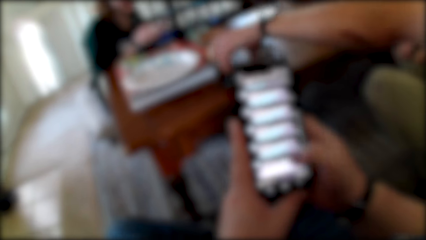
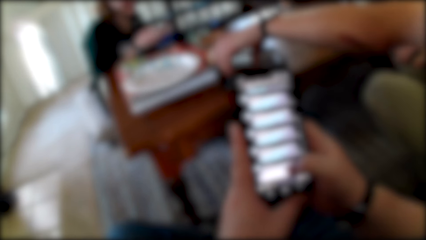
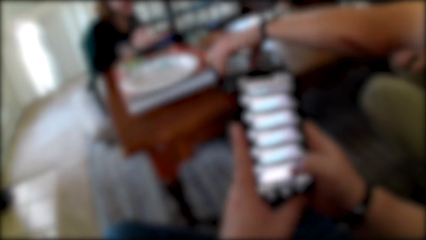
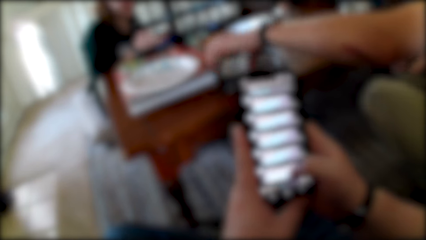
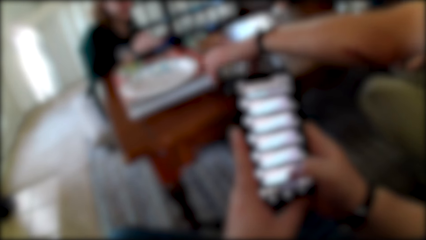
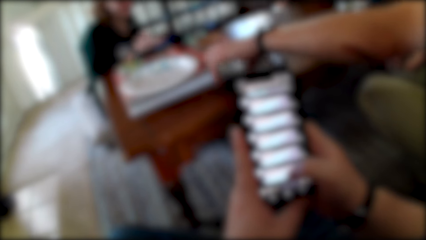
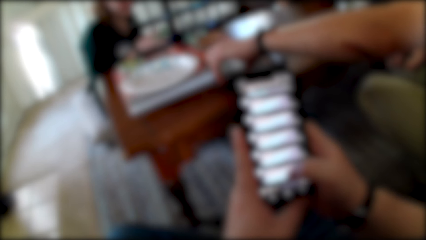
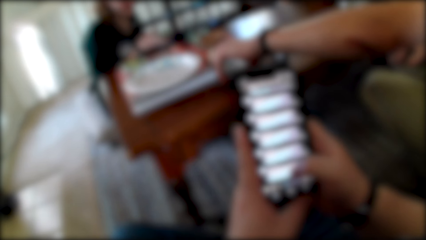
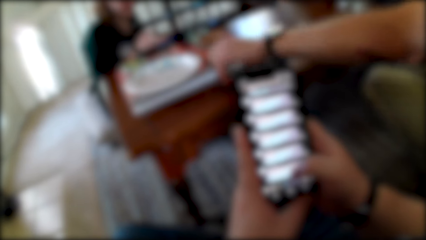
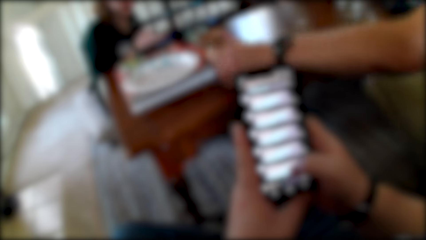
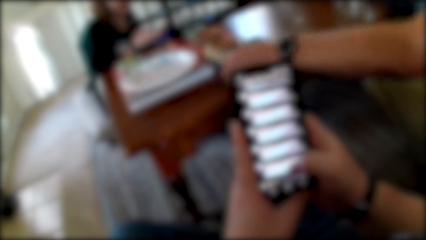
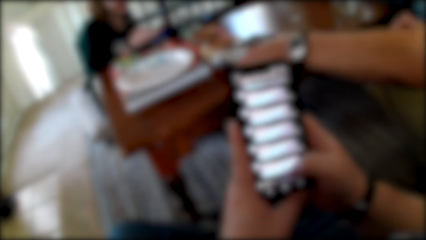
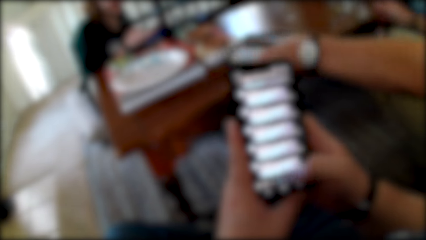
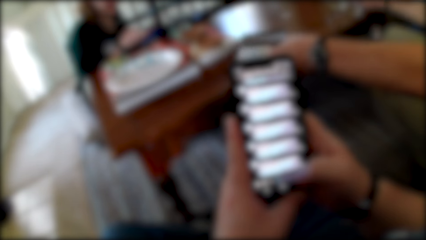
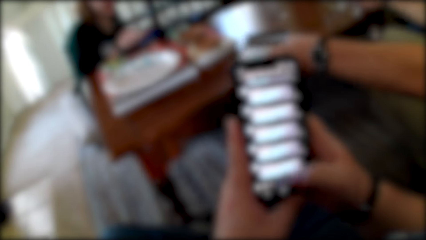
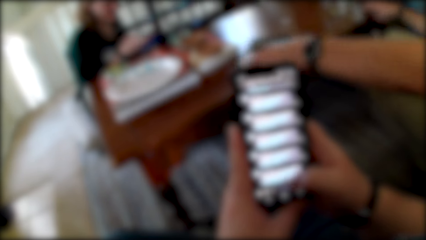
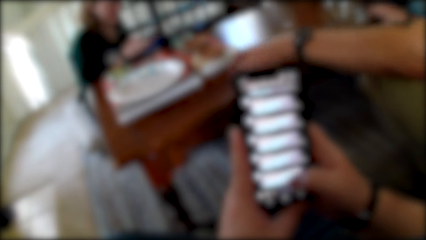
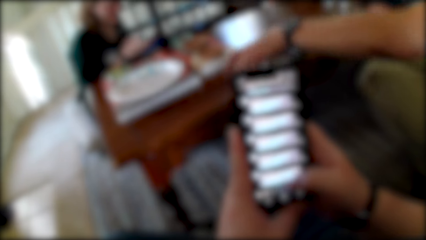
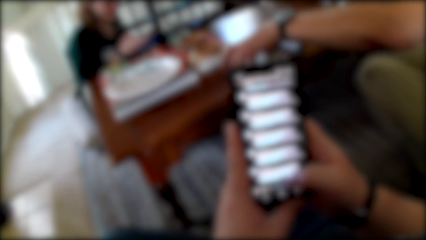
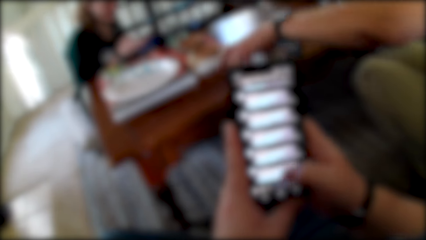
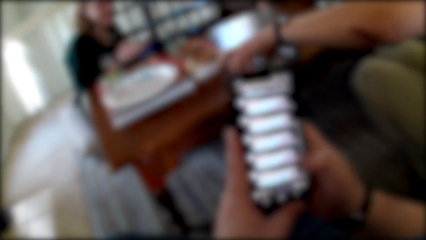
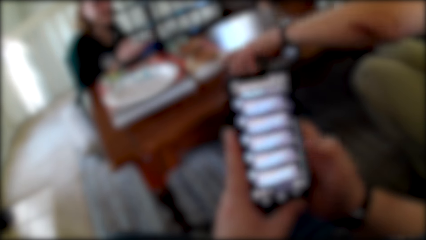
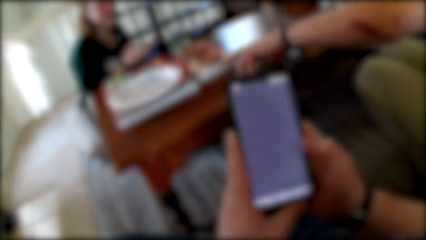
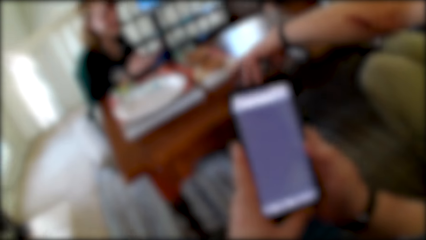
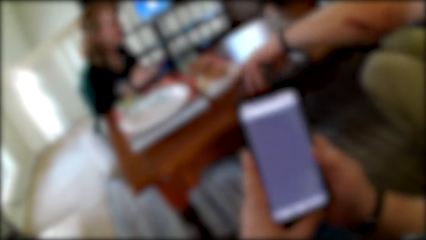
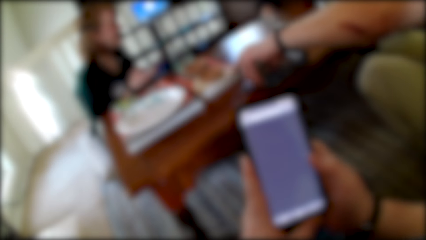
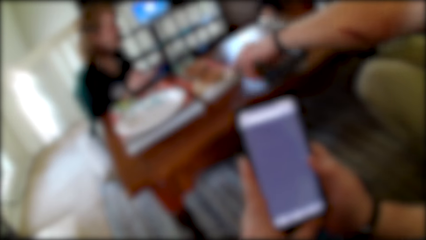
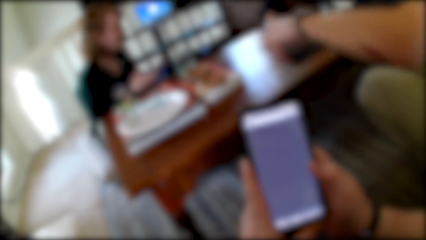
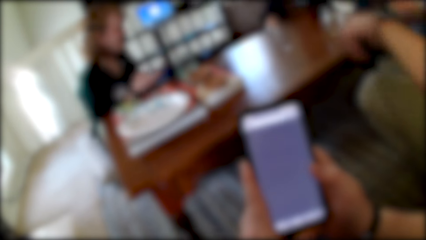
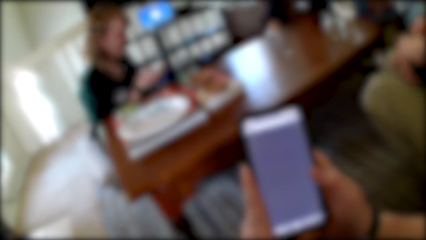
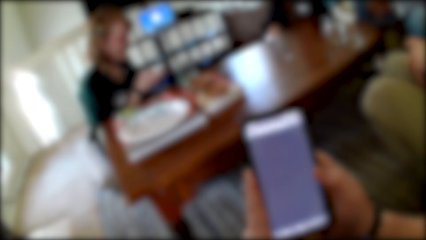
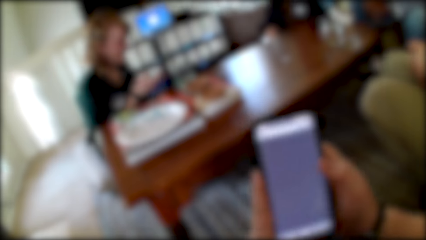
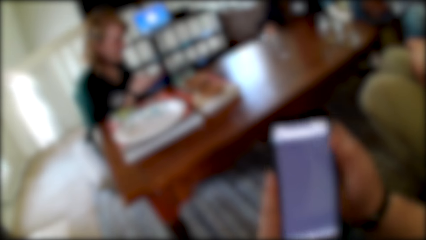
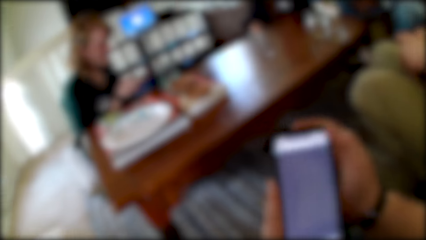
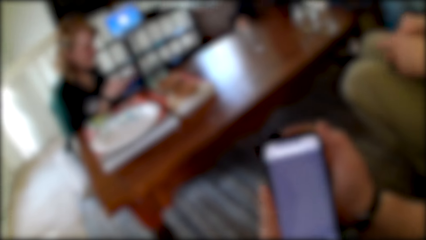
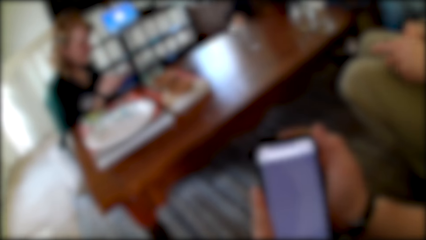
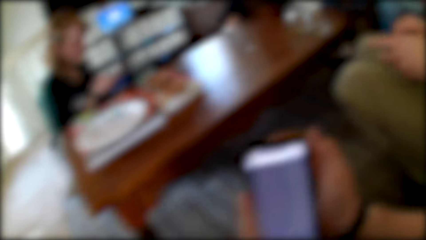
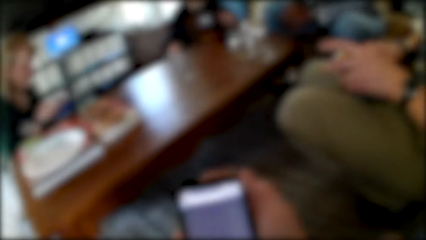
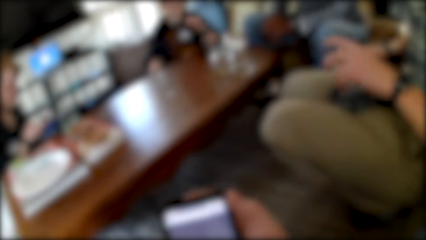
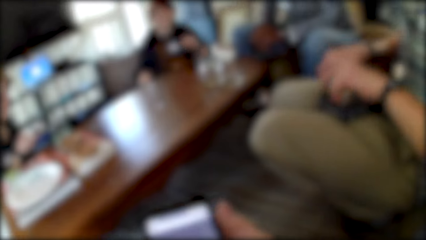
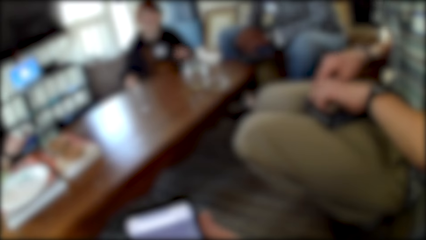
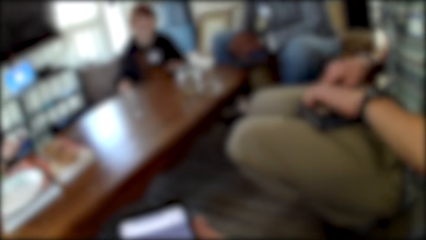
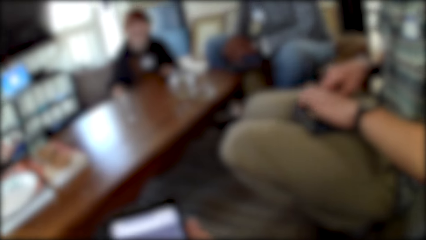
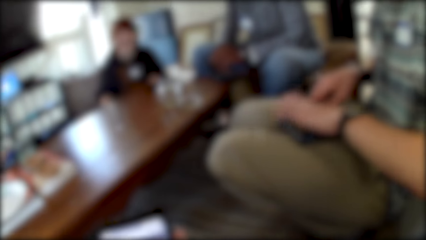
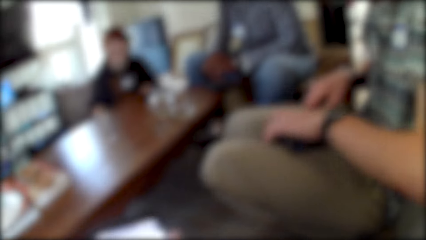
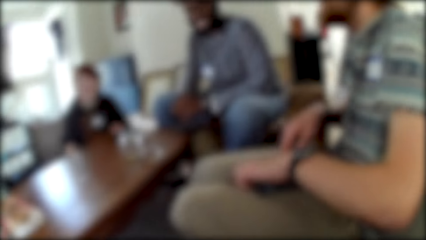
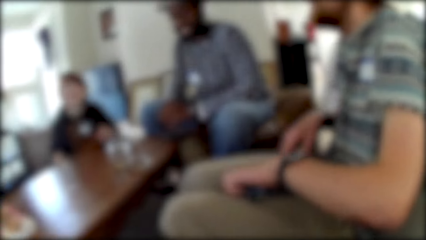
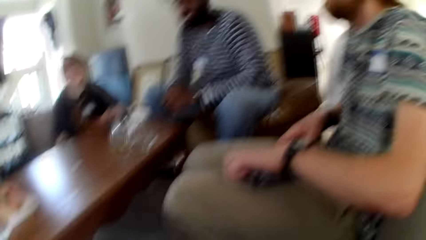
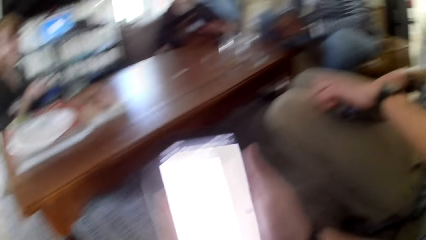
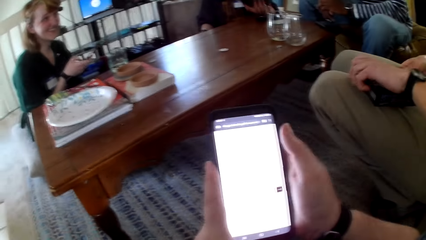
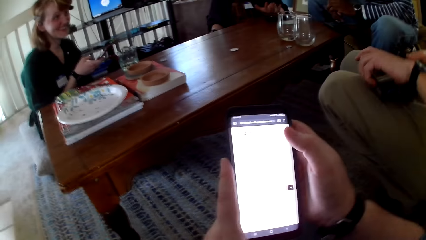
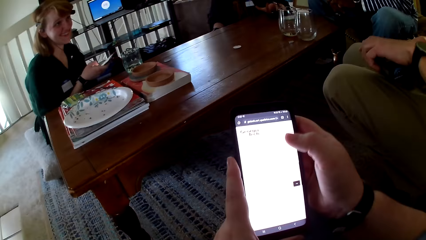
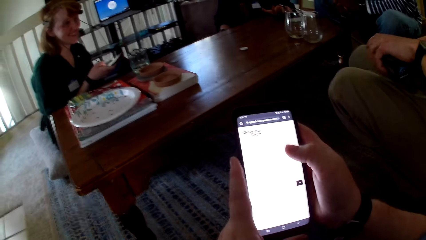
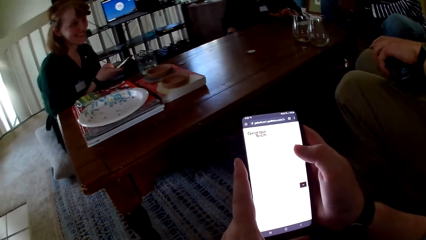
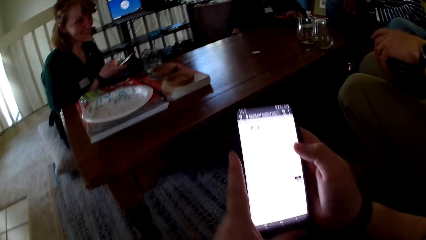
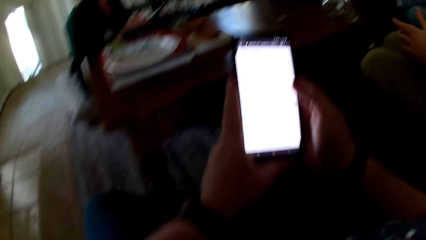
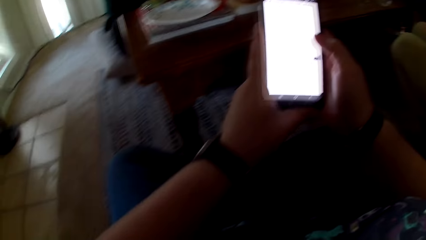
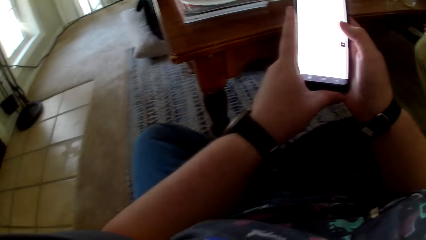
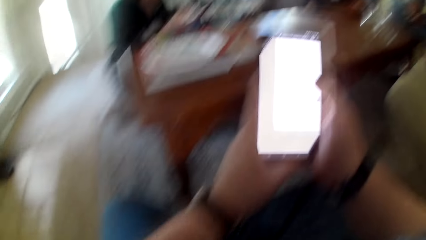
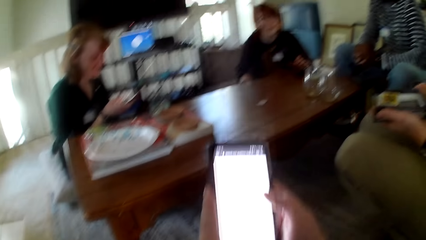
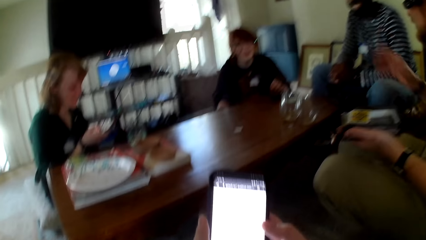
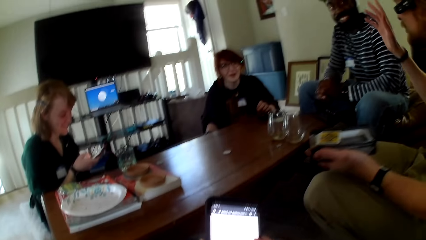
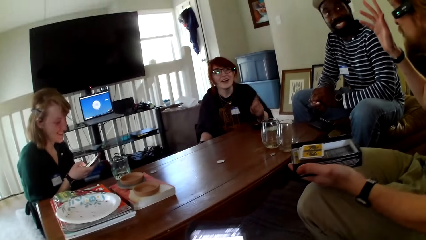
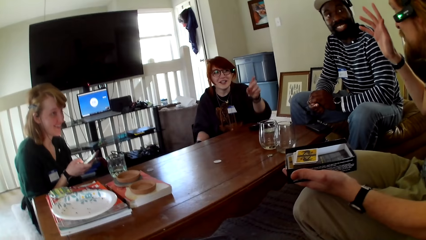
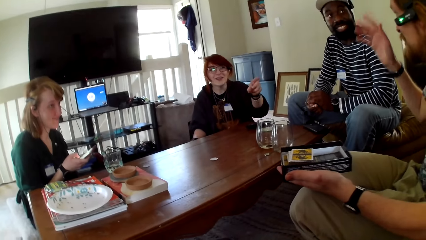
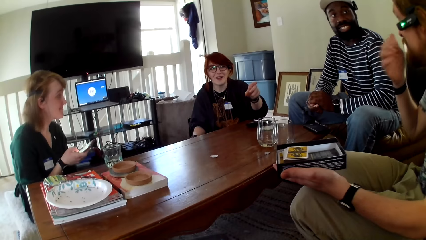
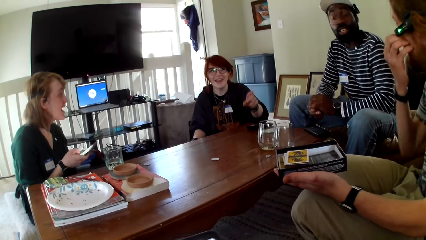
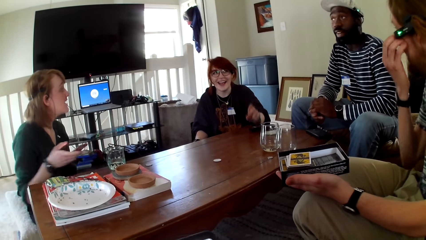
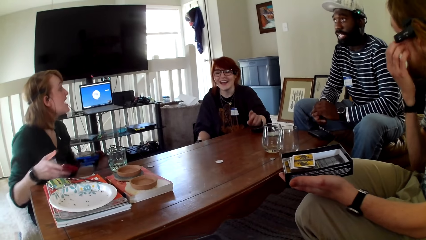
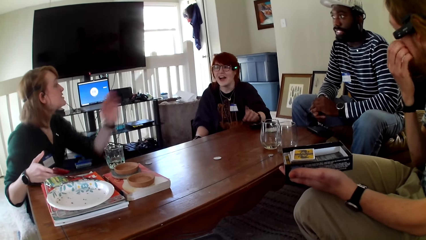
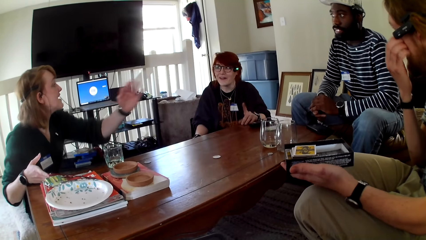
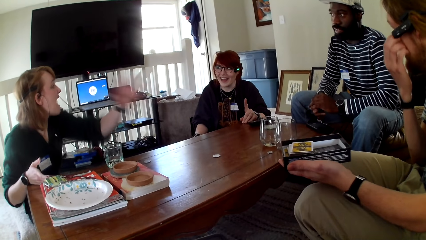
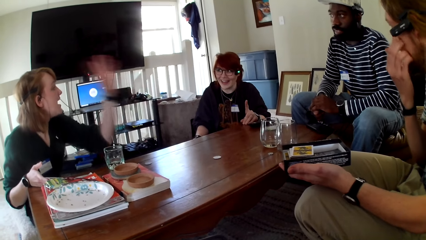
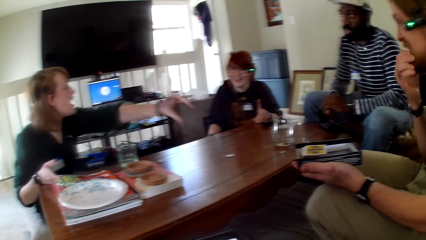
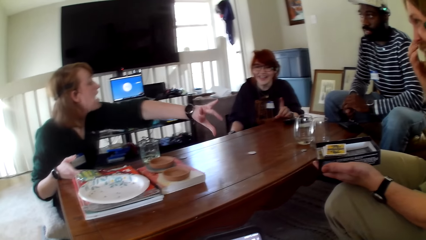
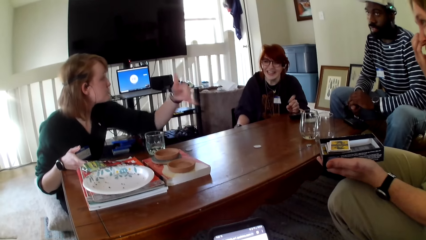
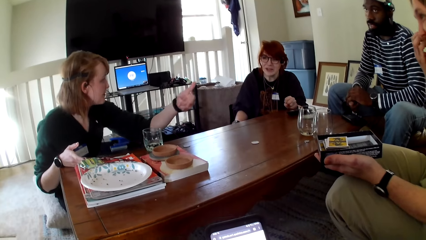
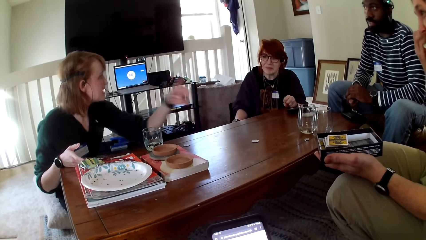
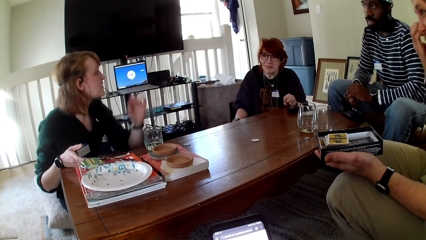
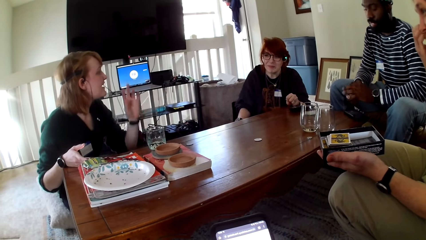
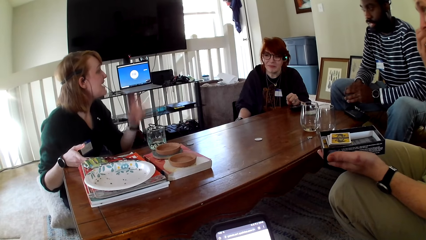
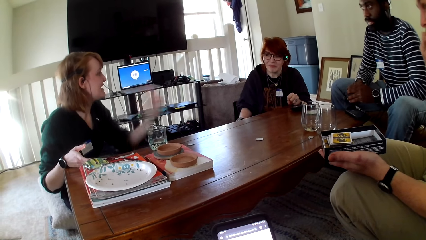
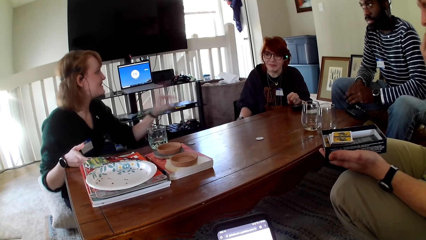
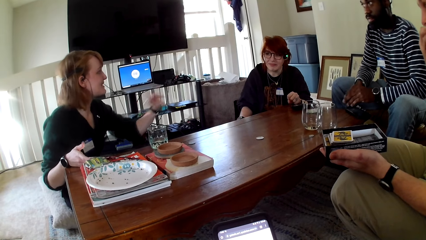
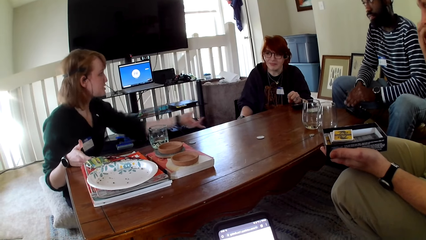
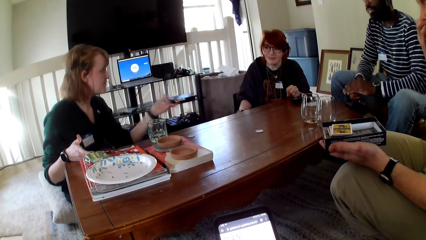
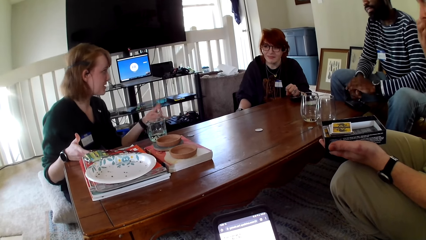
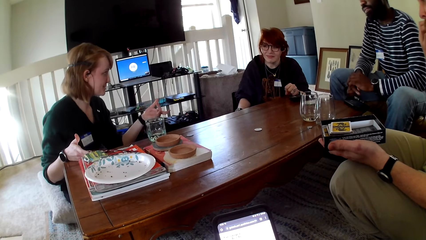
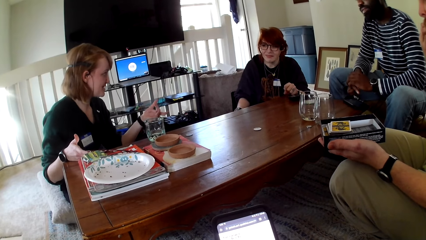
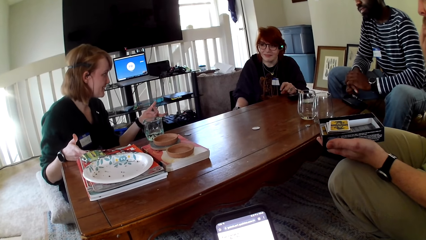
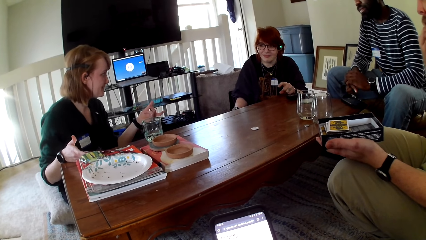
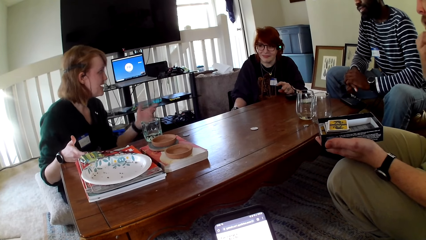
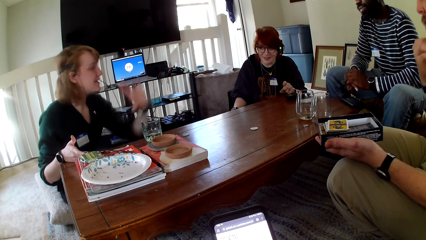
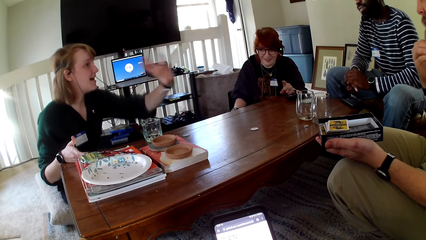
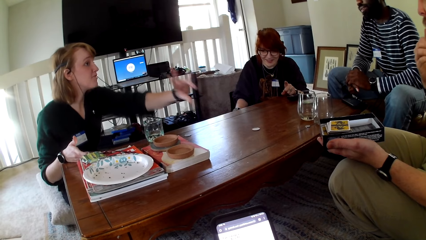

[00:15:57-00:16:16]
A man puts a phone on the table. The camera wearer operates the phone with both hands. The man picks up a box. The camera wearer operates the phone with both hands. They look around the room. They operate the phone with both hands. A woman touches a phone. The woman operates the phone. The man lifts his hand and scratches his face. The woman gestures her hand, talks and raises a hand up.
